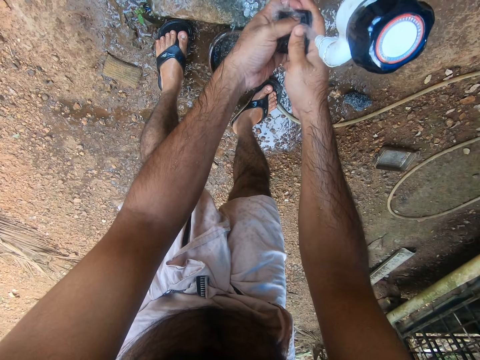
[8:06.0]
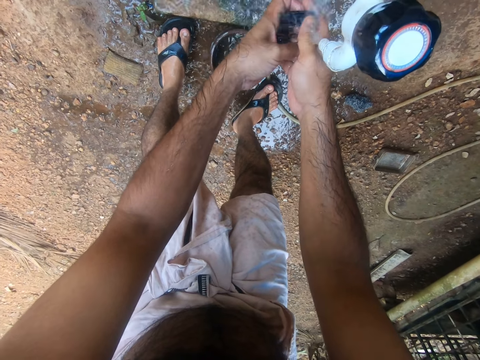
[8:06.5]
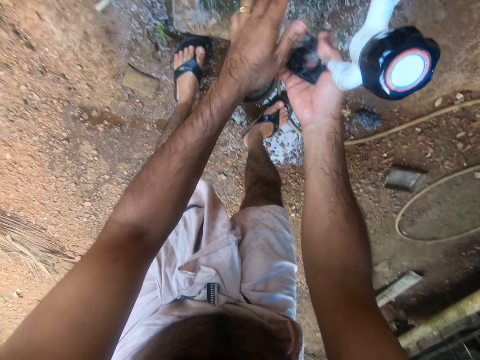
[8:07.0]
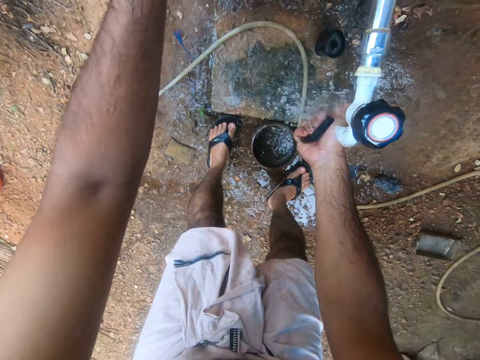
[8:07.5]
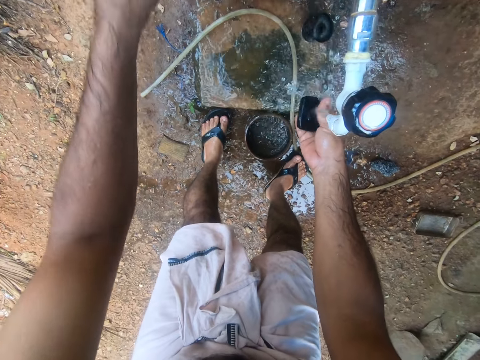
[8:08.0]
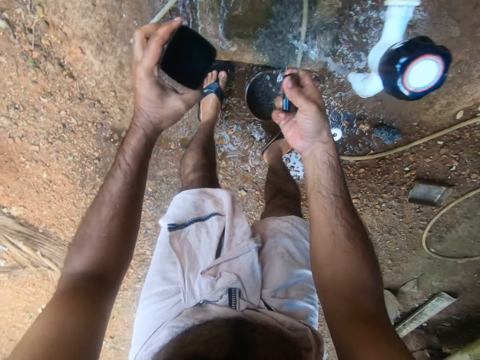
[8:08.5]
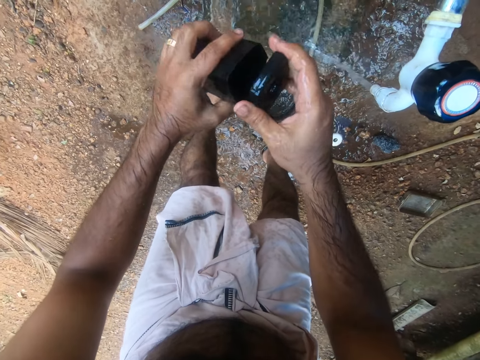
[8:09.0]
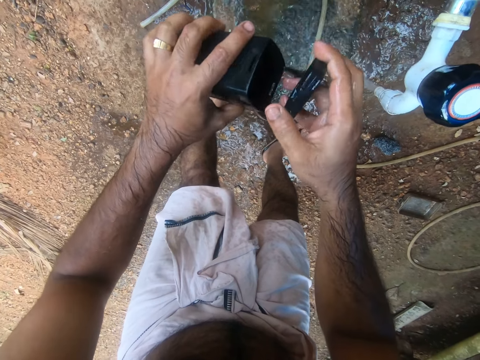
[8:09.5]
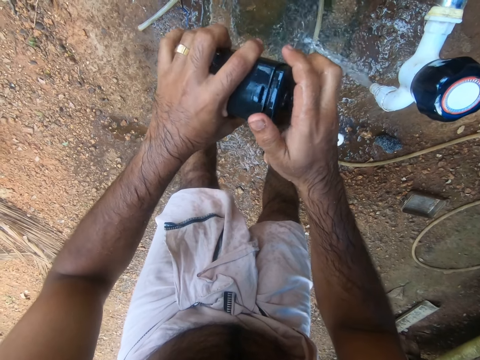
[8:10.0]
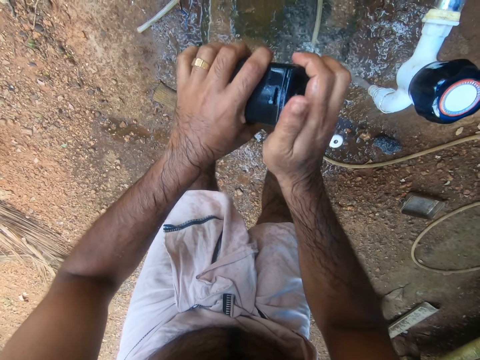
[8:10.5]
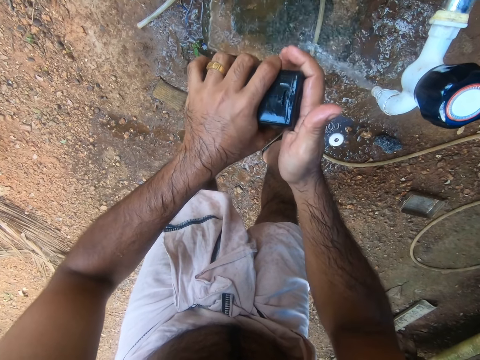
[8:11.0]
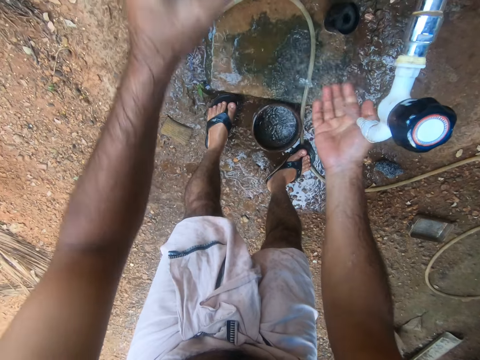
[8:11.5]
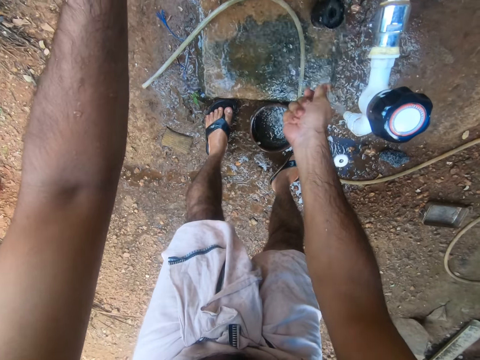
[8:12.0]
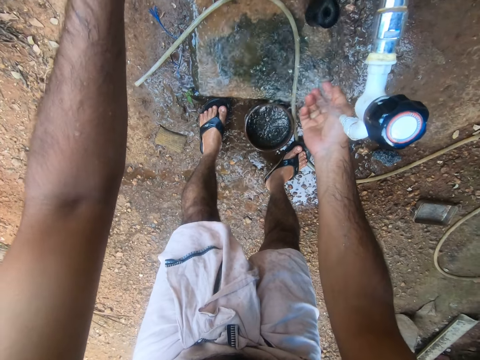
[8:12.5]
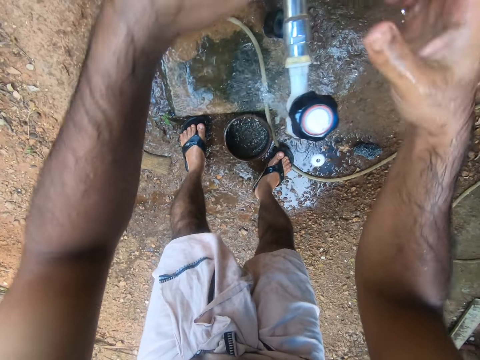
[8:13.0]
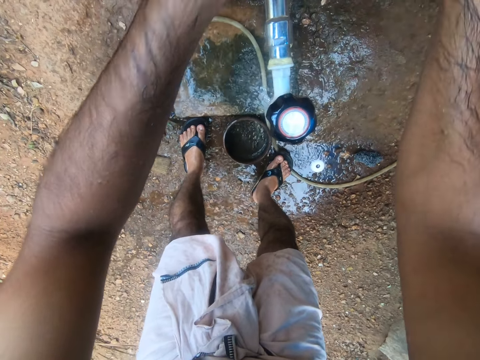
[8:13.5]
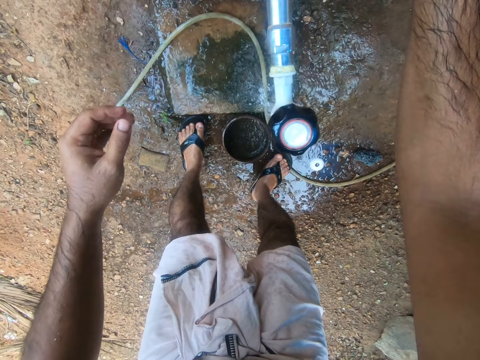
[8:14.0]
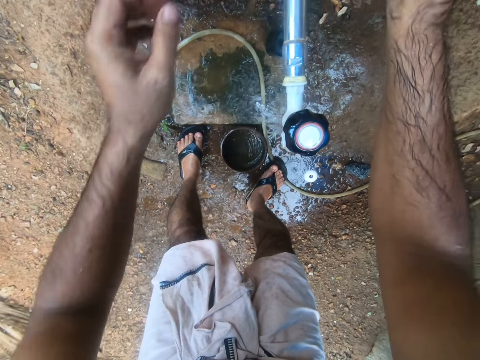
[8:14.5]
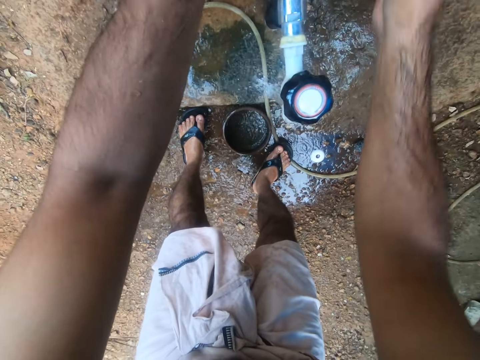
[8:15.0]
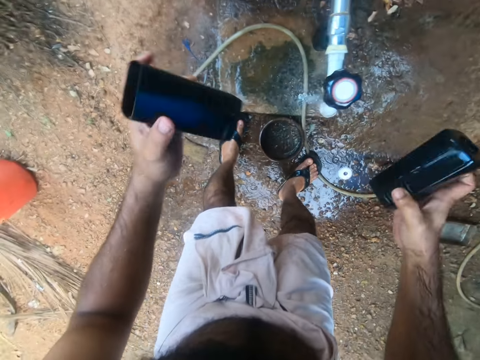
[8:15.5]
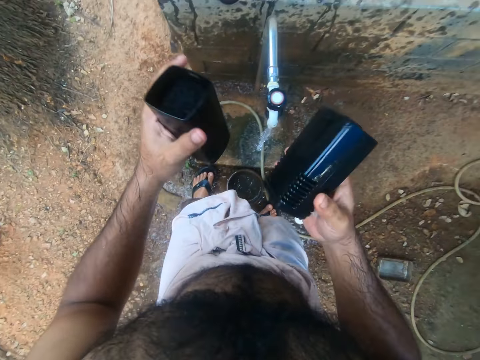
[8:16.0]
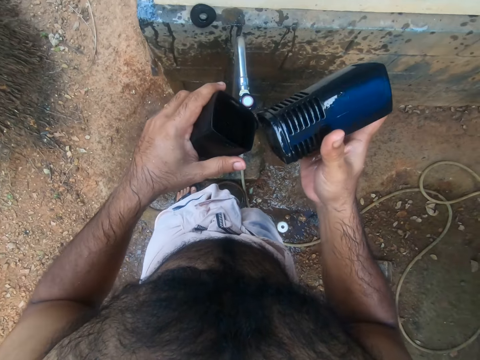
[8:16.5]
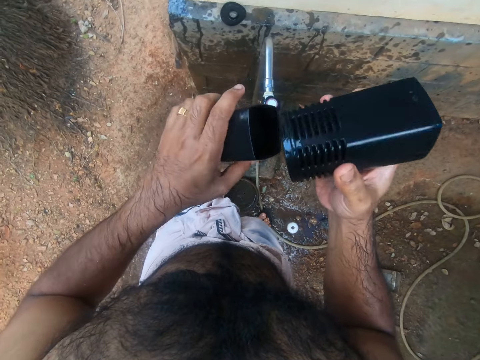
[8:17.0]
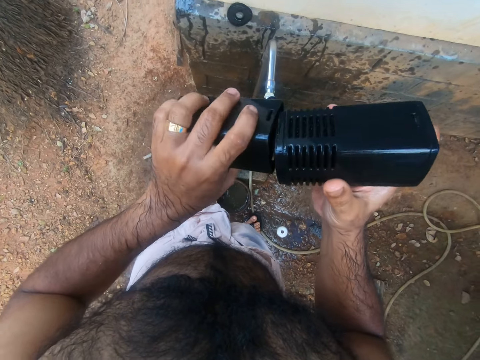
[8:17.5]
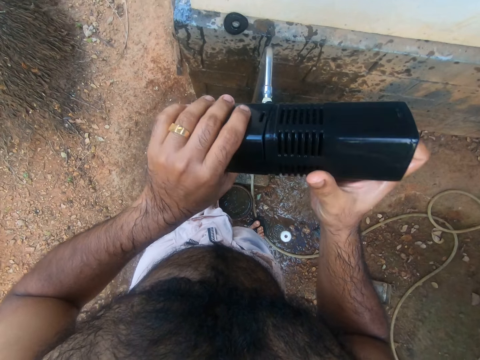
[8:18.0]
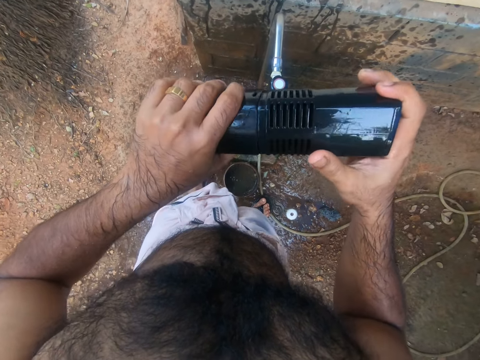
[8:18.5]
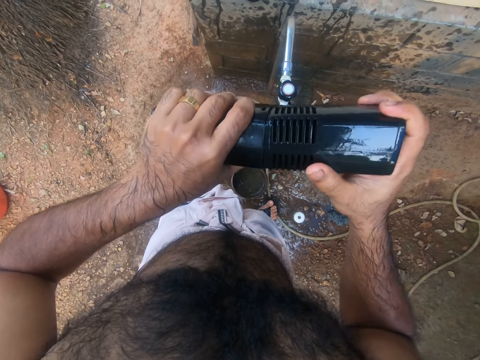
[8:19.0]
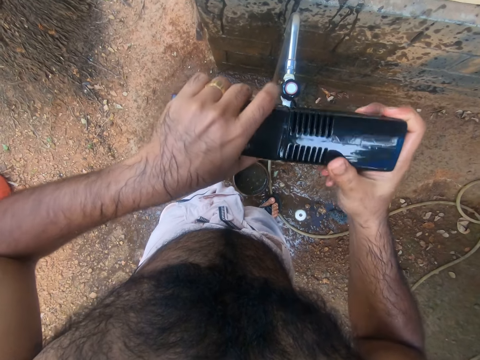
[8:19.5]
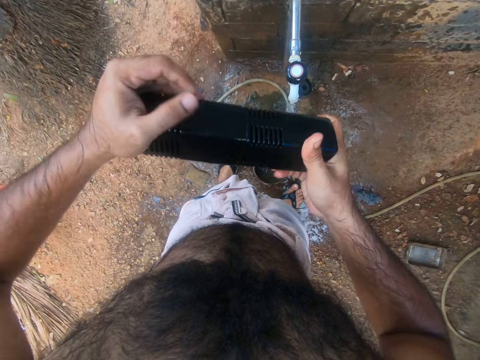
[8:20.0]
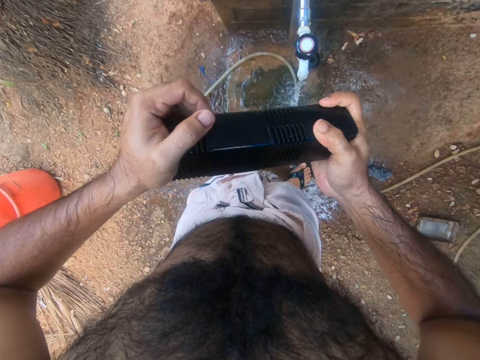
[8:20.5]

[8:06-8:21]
The camera wearer reaches for something. They pick a container. They close the container or equipment with a lid. They hold the equipment in both hands. They rinse a hand. They reach for something. They pick the container. They fit the containers together.

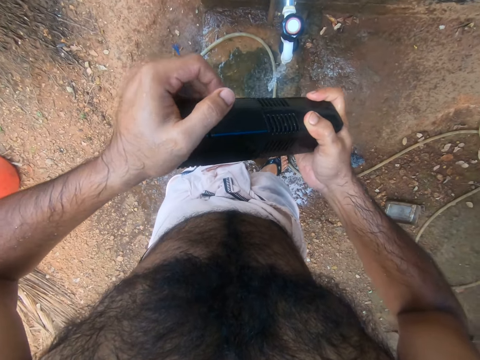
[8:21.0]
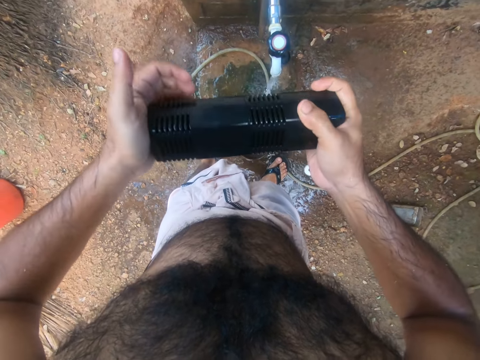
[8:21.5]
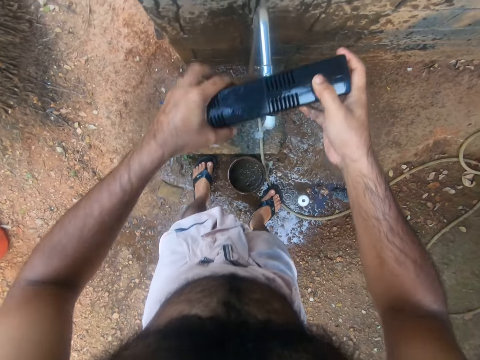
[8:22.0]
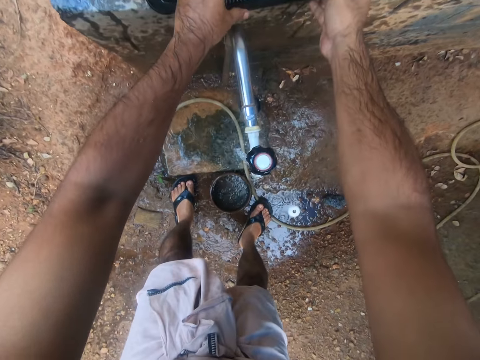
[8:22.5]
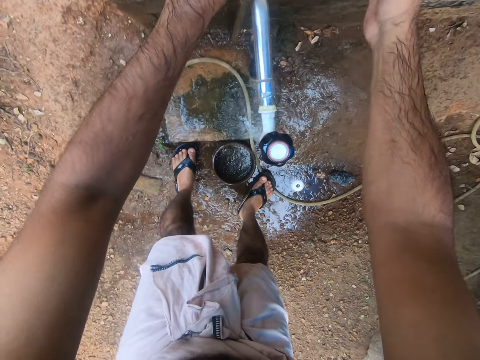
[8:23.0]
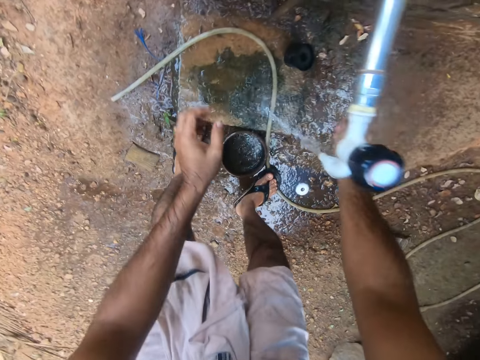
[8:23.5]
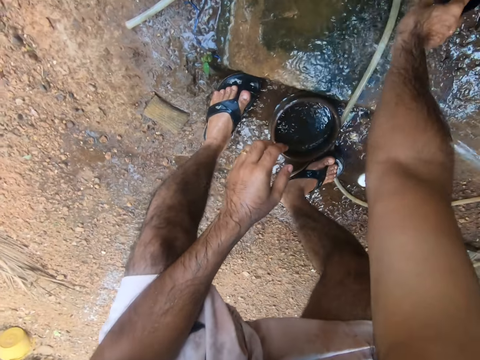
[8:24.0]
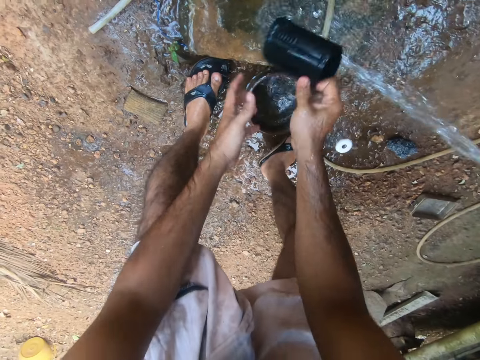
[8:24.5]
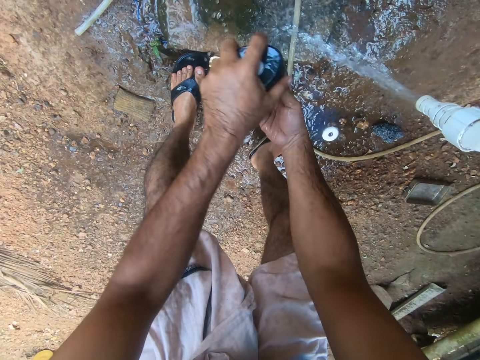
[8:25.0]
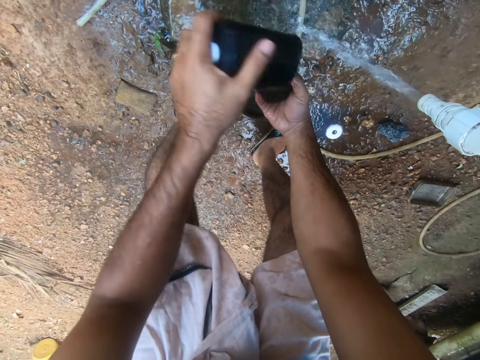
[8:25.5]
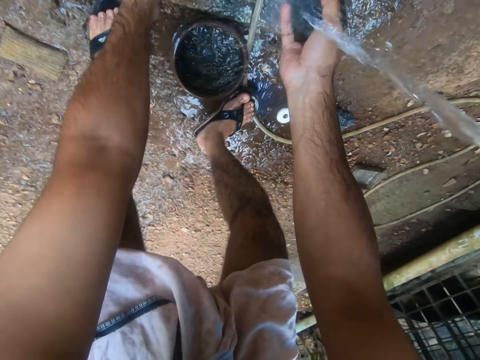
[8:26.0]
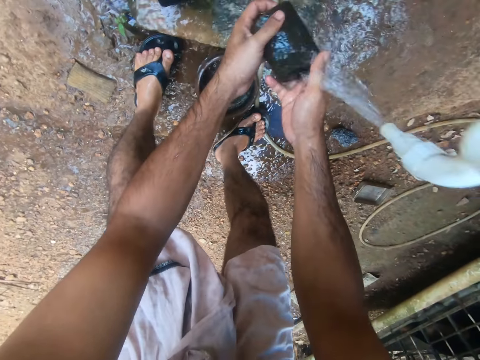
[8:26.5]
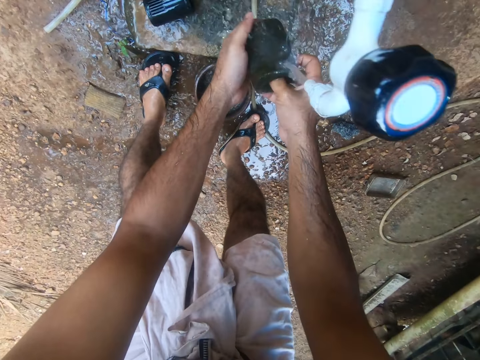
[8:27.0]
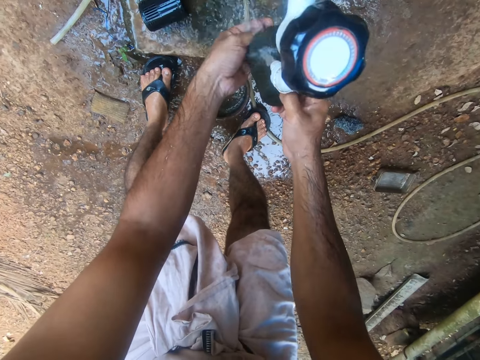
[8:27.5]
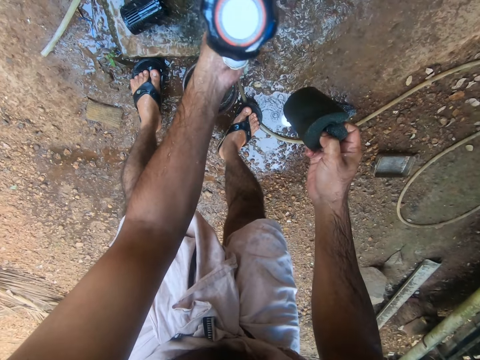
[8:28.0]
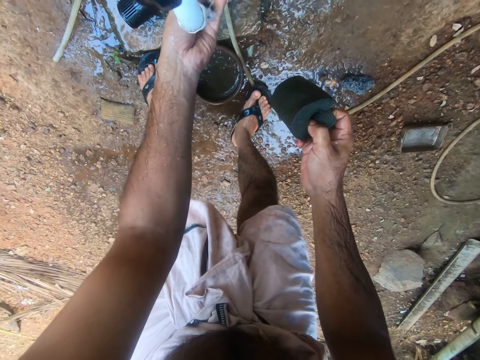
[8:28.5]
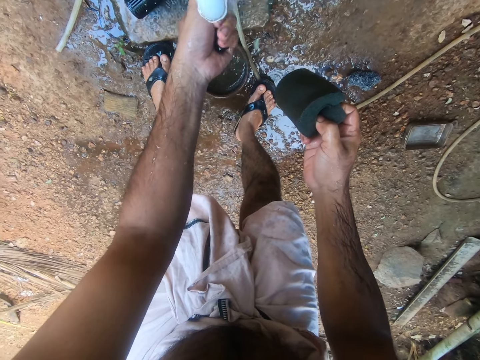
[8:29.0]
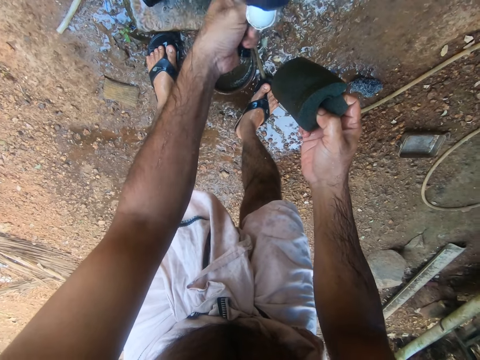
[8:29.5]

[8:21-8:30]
The camera wearer puts the filter on a slab. They pick up the equipment or container. They separate the equipment and the sponge. They put the container on the ground. They wash the sponge.

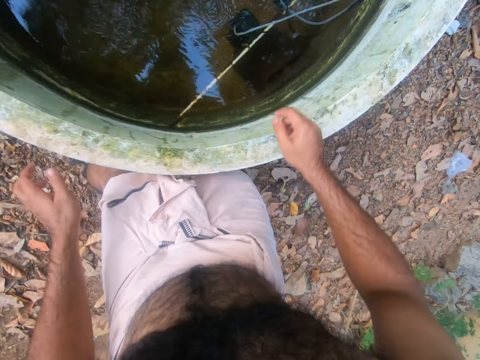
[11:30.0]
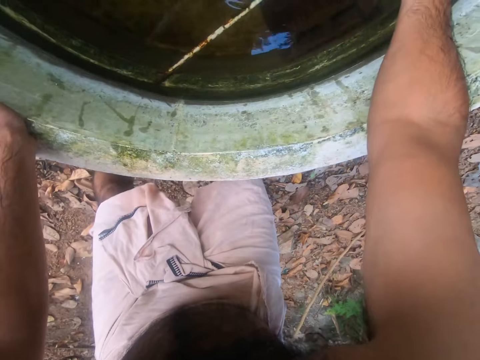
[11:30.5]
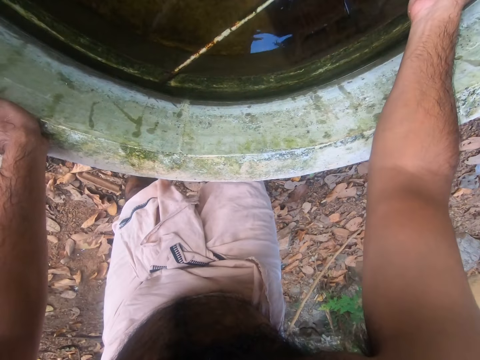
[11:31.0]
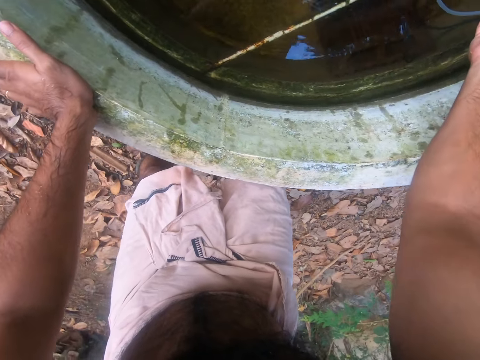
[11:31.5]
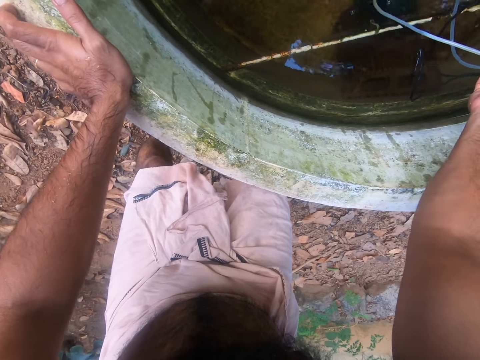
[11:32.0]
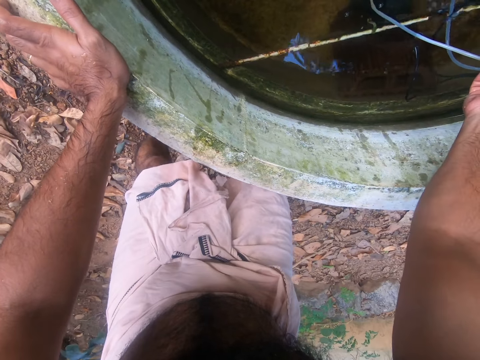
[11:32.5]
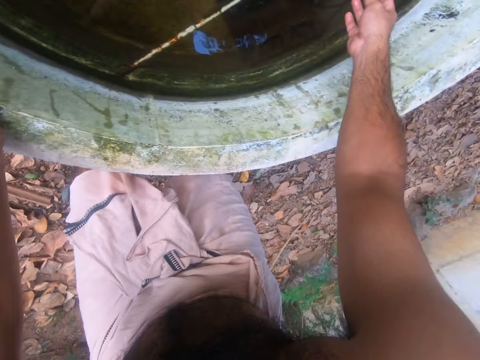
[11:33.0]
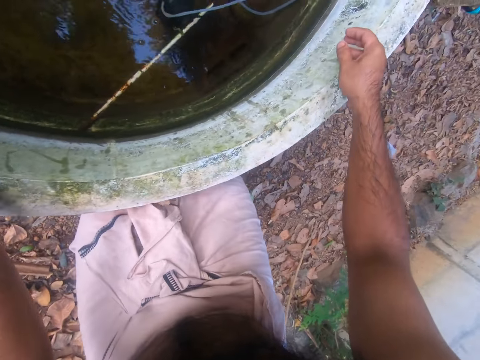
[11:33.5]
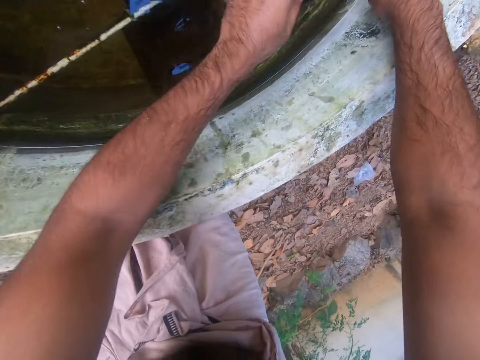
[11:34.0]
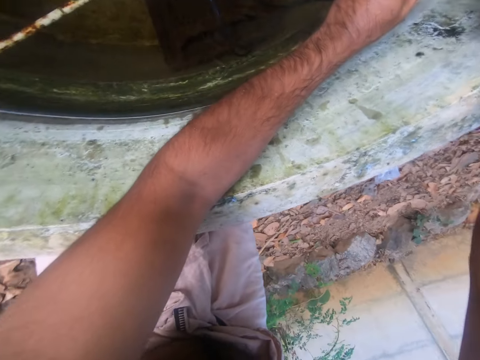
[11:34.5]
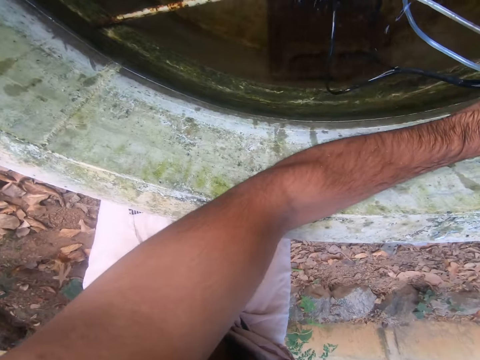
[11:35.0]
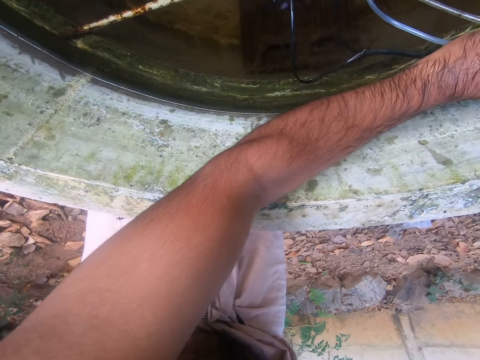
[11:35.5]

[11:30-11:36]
The camera wearer holds a stone tank. They hold a pipe, move a hand up, and hold the pipe.
